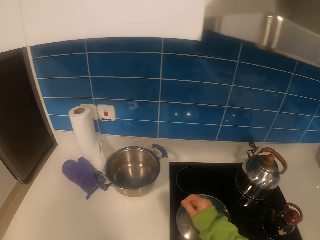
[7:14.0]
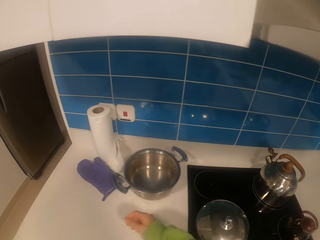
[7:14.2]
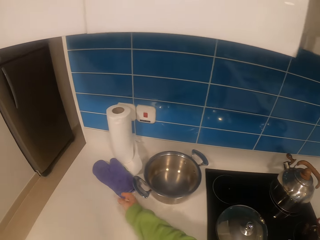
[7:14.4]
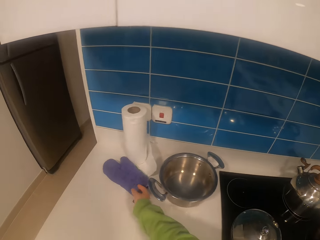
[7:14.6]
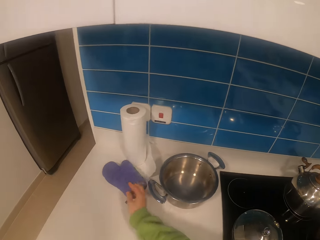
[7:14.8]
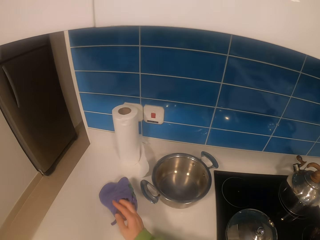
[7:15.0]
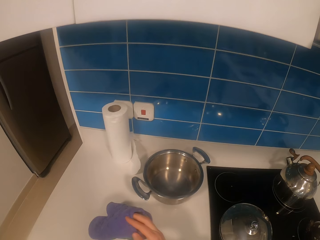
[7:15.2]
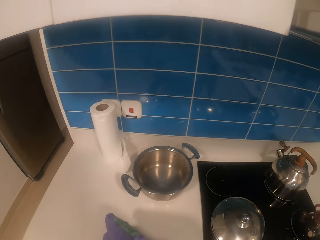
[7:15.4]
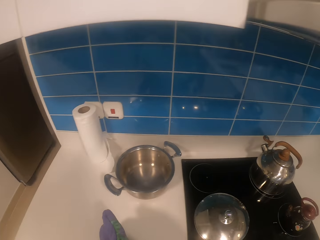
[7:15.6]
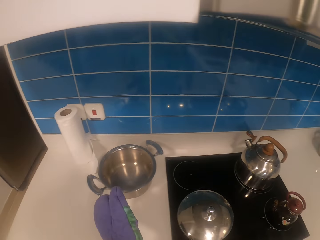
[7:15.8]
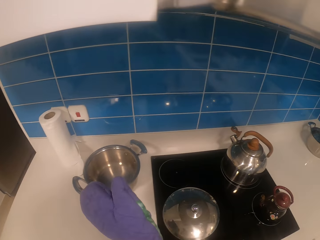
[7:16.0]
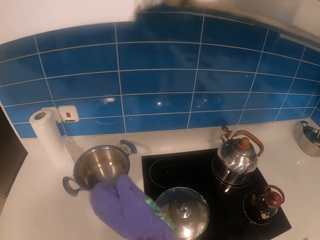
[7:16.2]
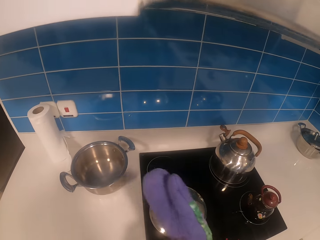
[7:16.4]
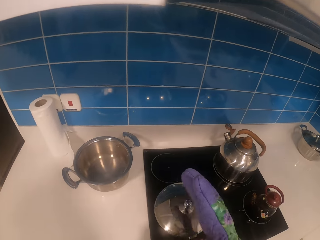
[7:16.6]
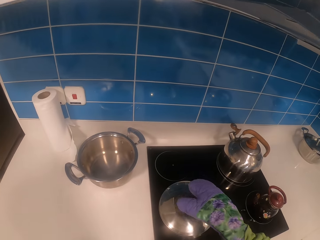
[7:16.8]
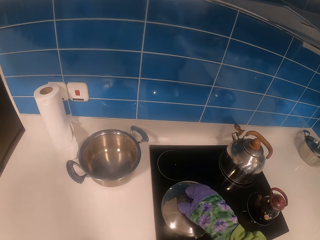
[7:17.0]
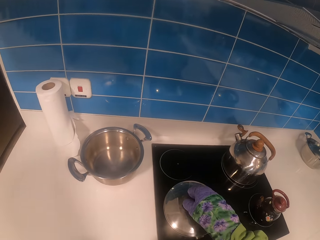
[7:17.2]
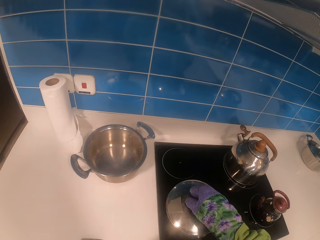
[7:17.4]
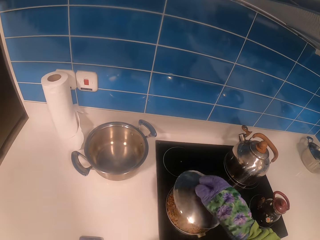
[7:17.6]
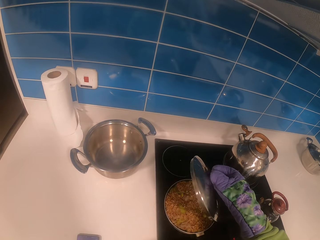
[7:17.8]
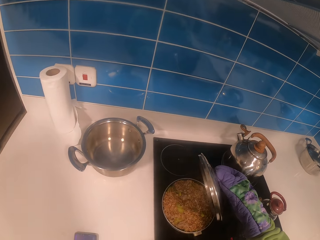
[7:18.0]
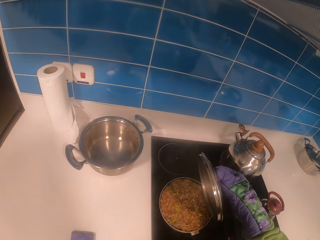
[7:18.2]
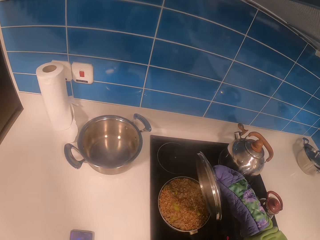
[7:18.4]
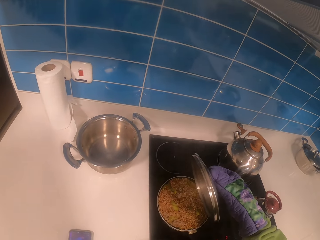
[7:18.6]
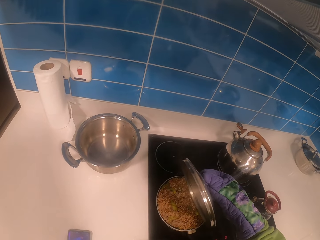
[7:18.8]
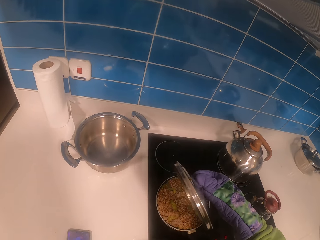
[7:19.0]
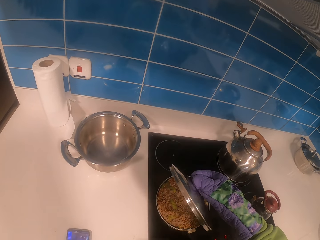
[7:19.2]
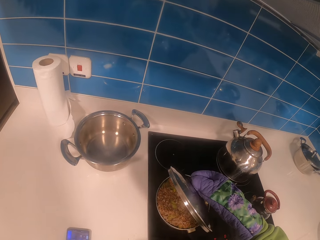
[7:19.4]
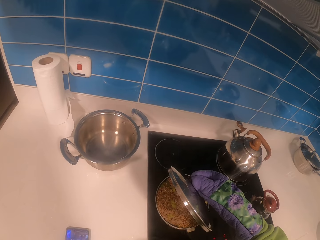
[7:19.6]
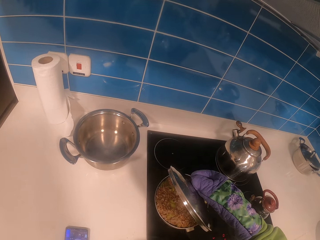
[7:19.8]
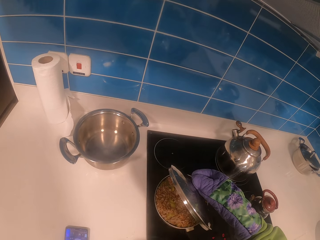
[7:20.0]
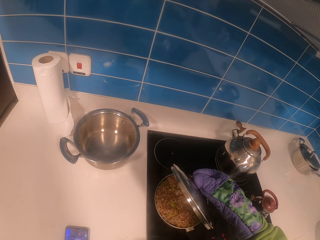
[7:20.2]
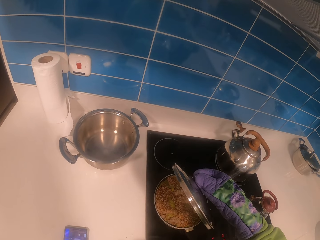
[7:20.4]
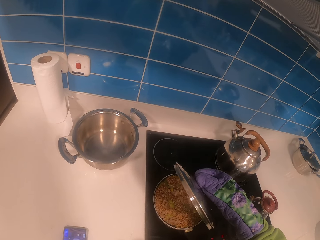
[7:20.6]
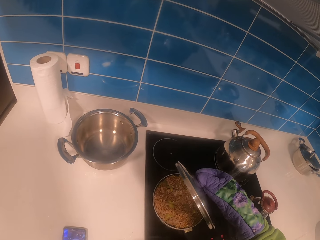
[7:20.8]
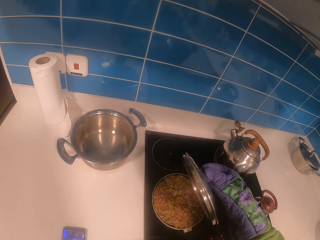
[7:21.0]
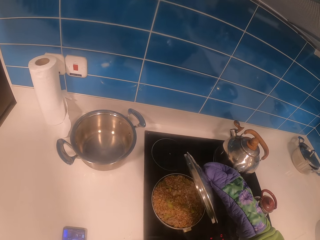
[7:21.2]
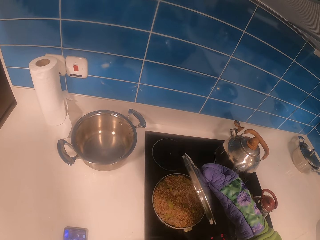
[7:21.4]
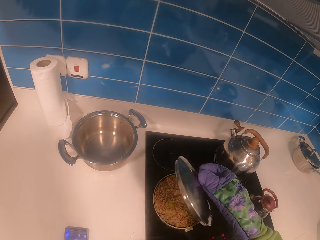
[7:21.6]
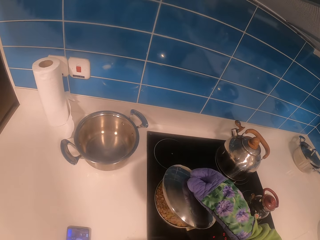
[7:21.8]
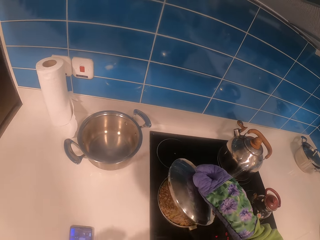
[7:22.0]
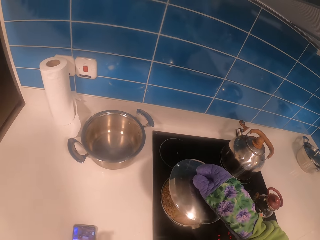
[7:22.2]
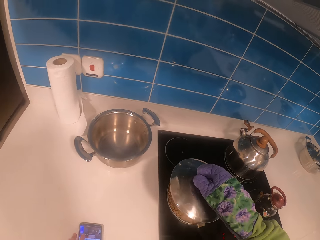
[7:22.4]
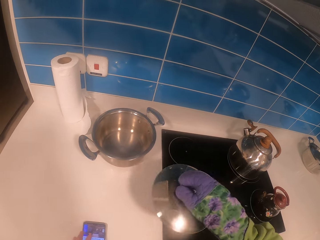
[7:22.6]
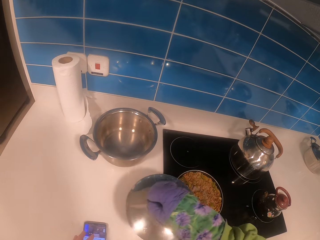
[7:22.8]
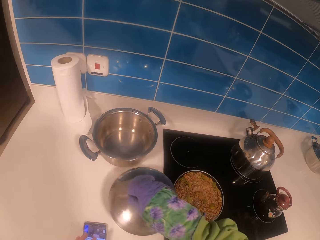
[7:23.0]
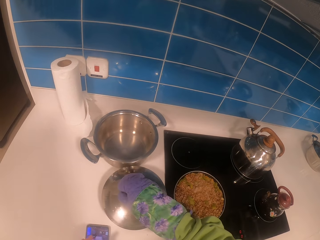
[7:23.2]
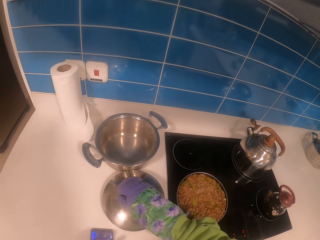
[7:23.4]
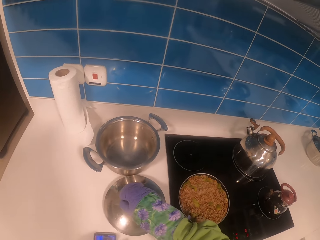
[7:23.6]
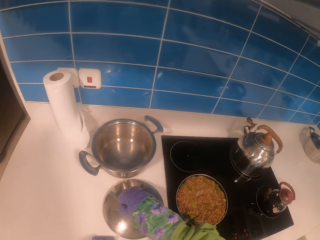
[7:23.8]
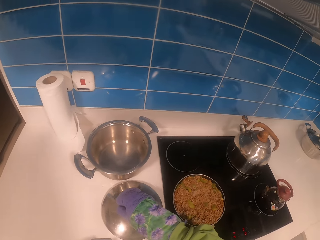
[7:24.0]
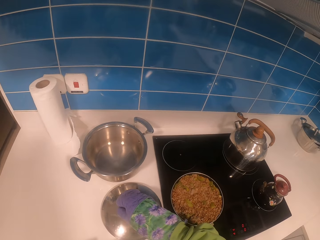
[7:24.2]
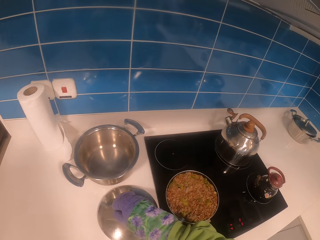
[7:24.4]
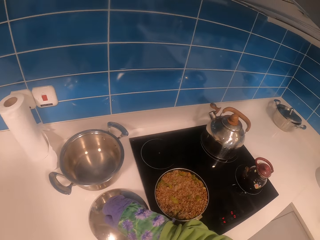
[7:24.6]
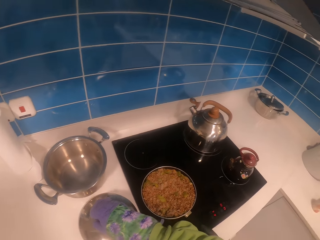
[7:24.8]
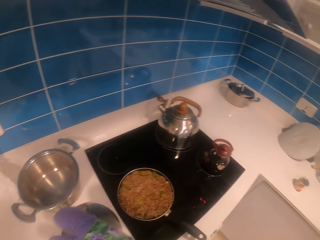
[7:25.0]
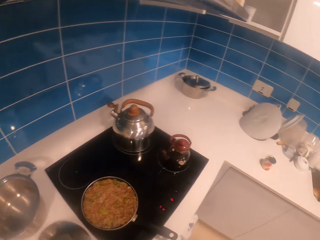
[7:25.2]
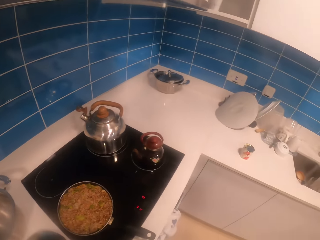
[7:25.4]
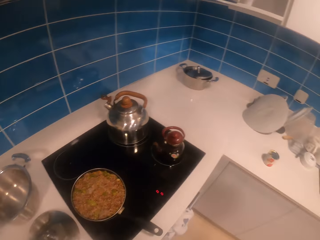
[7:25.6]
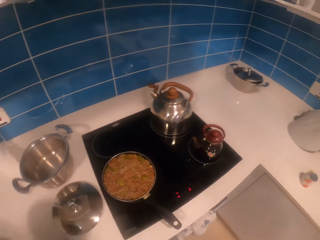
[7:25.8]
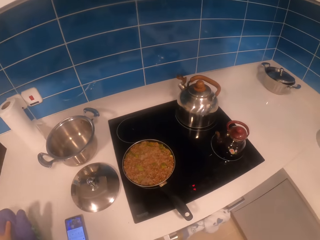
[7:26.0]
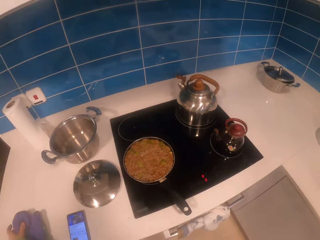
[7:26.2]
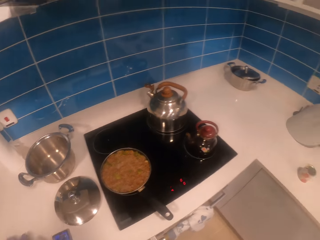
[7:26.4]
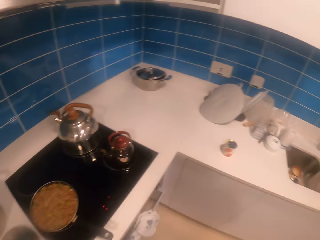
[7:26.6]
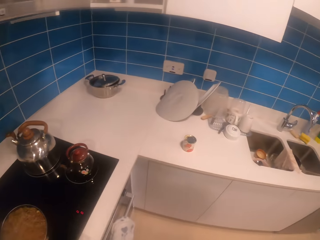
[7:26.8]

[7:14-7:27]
The camera wearer picks up gloves from a kitchen counter. She puts on the gloves on her hand. She picks up a lid from a cooking pot. She holds the lid with her hand. She looks around a room. She puts down the lid on the kitchen counter. She looks around the room.

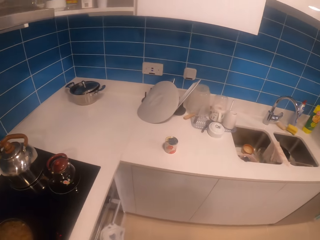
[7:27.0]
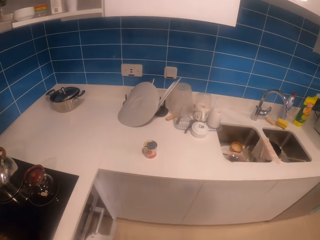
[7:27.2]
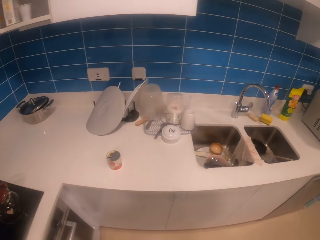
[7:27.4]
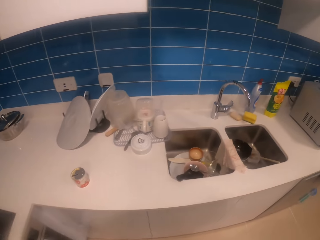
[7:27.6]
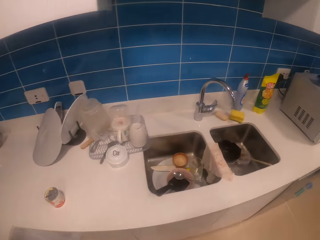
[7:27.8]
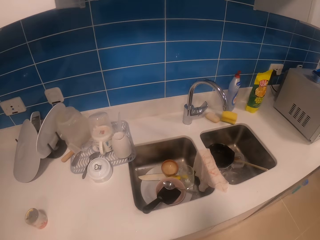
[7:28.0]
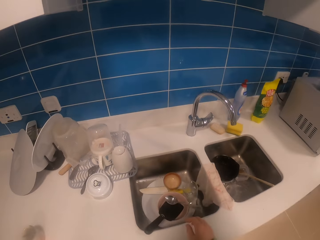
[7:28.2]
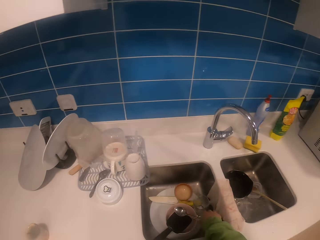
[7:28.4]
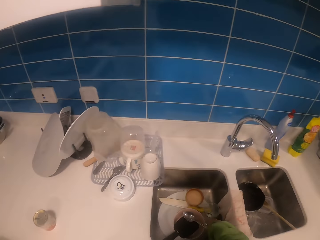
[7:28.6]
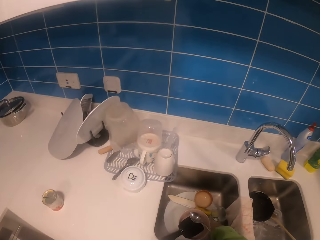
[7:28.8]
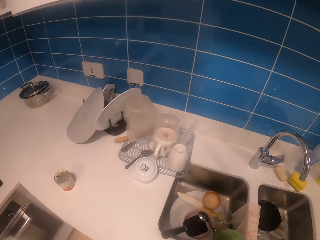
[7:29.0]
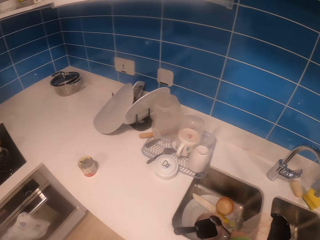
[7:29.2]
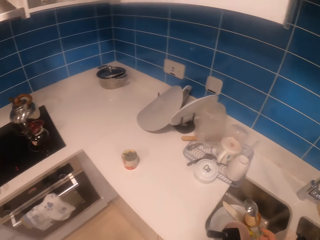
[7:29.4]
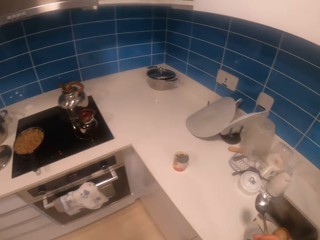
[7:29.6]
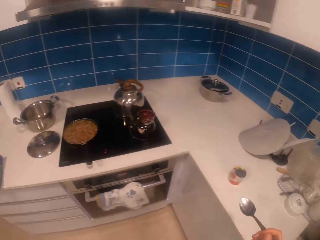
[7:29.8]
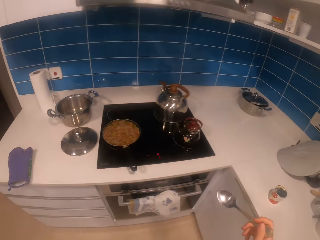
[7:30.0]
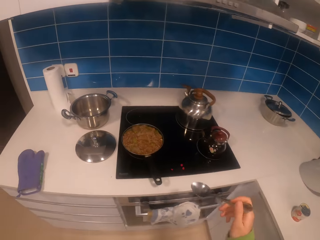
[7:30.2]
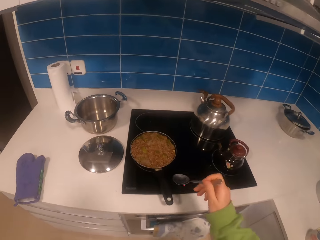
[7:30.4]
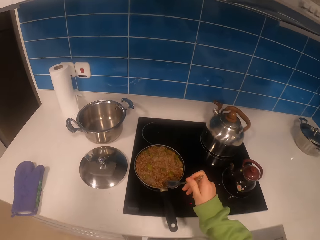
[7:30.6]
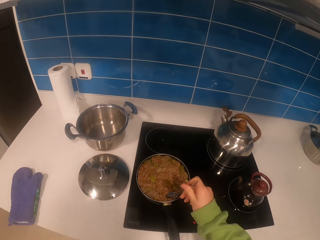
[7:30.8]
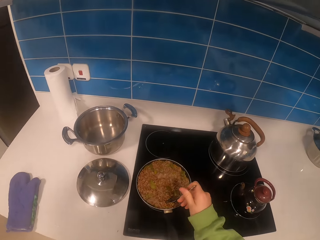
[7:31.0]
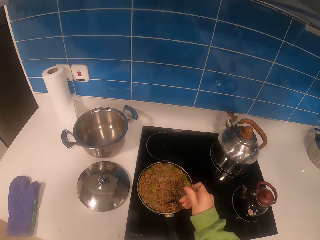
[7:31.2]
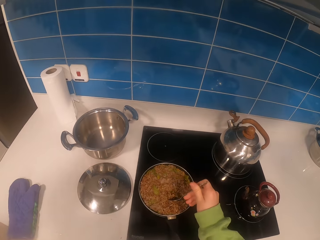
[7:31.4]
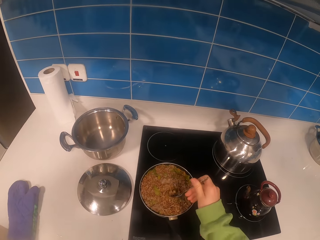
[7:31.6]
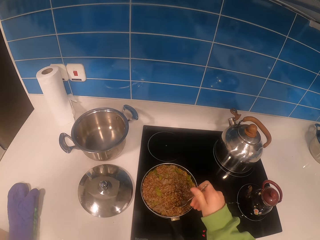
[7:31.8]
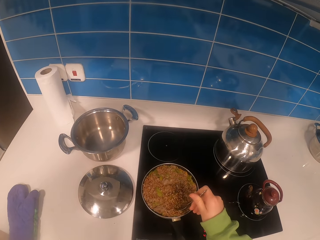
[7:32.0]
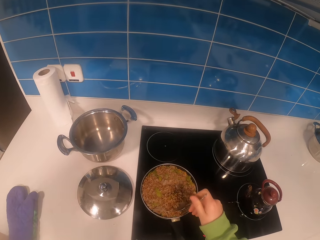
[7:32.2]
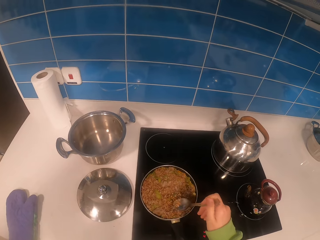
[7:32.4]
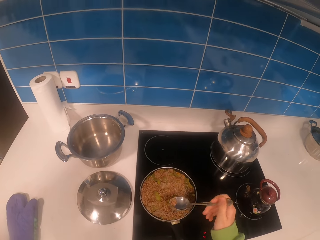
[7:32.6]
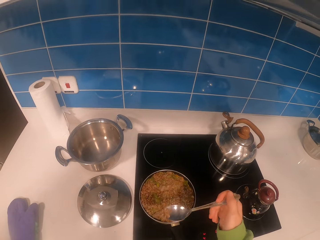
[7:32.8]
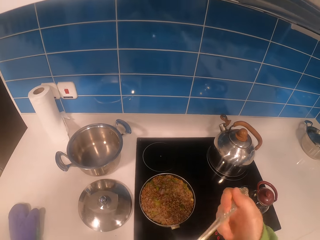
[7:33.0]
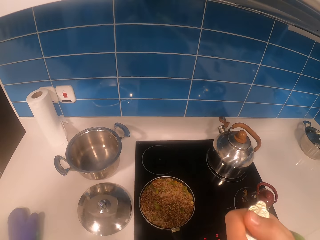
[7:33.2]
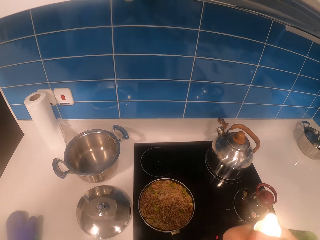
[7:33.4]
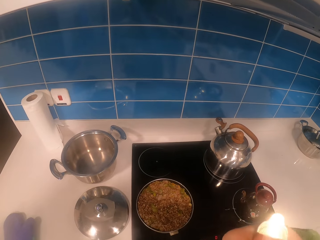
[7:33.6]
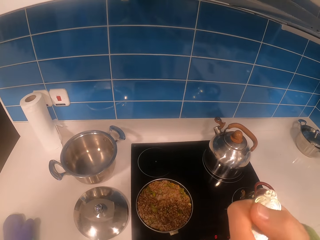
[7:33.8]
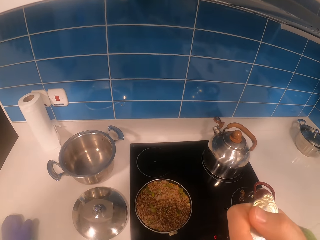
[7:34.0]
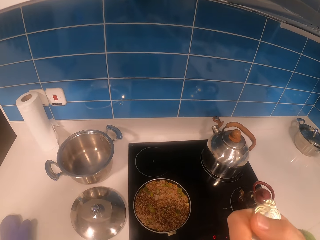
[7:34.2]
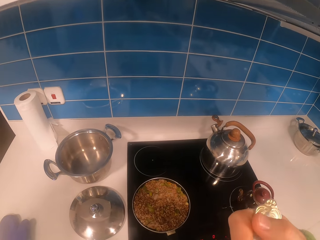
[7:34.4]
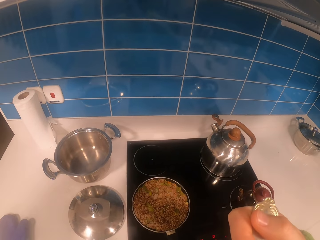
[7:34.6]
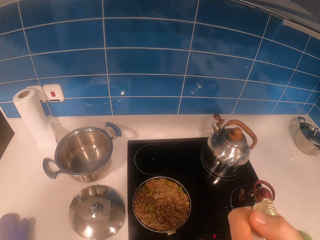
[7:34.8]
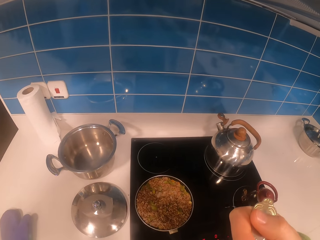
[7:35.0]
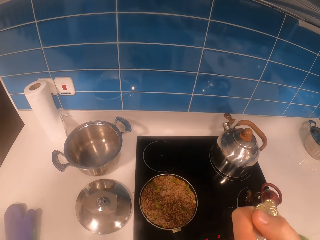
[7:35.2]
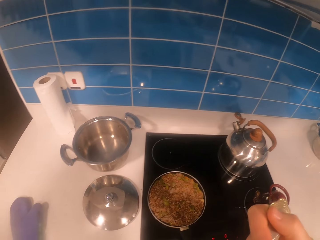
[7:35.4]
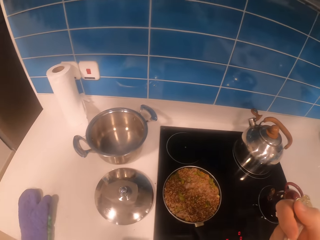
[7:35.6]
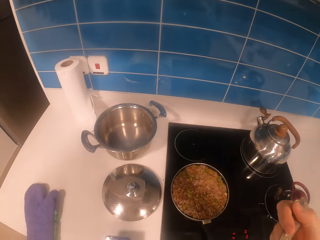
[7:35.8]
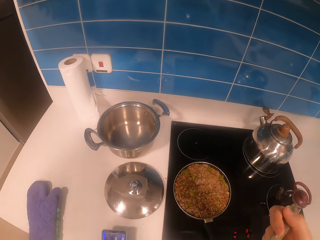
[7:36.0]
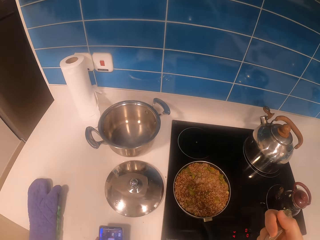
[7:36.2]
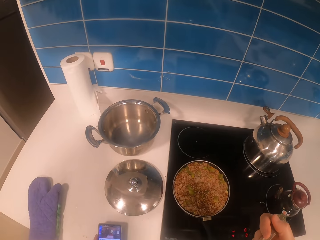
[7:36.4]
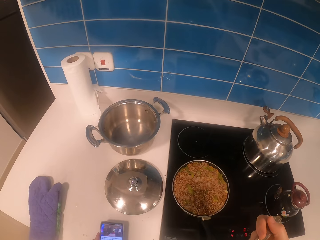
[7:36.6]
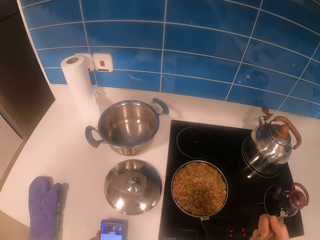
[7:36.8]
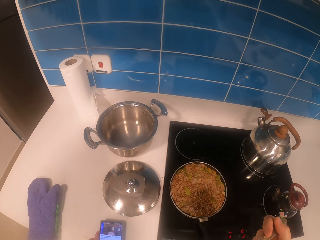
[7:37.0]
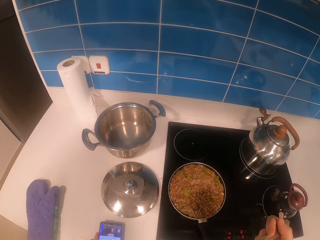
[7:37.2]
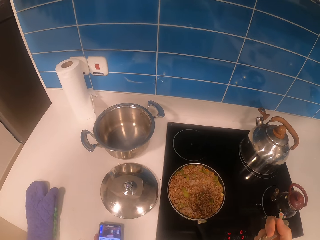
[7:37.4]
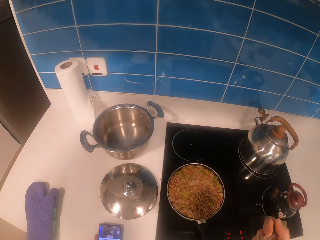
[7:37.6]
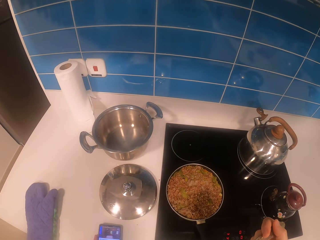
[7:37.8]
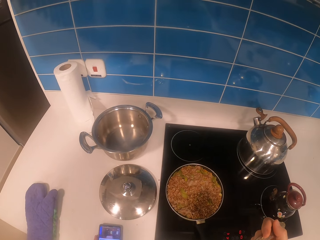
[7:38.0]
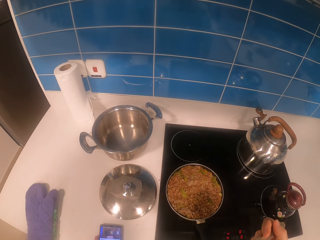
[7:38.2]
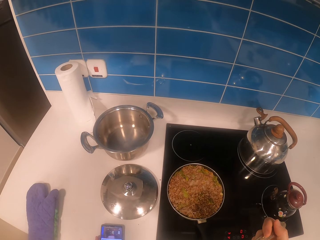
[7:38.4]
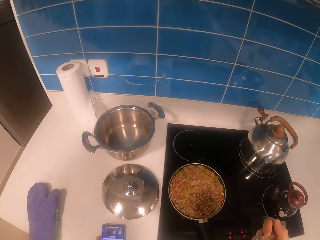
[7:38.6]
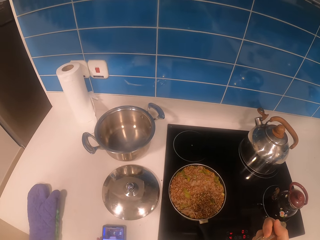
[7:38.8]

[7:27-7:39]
The camera wearer walks around a room. They pick up a spoon from a sink. They walk around the room. They stir food in a cooking pot. They scoop the food from the cooking pot. They eat the food from the spoon. They put a phone on a kitchen counter.
